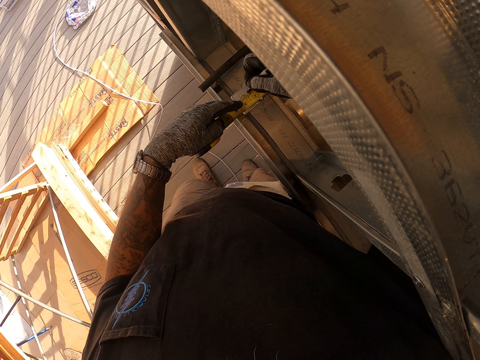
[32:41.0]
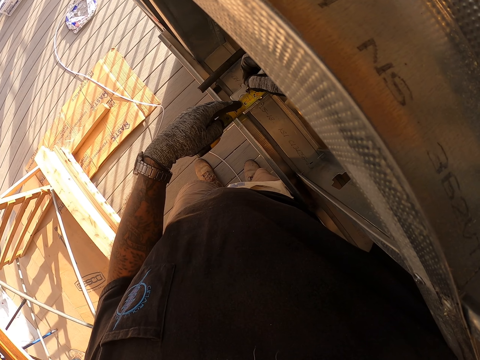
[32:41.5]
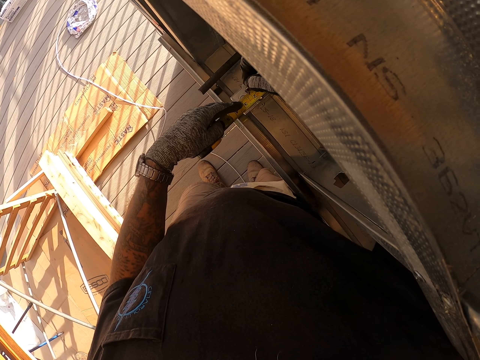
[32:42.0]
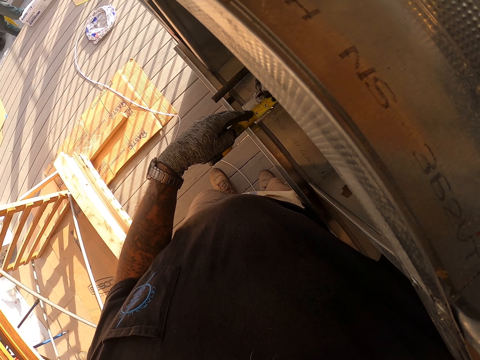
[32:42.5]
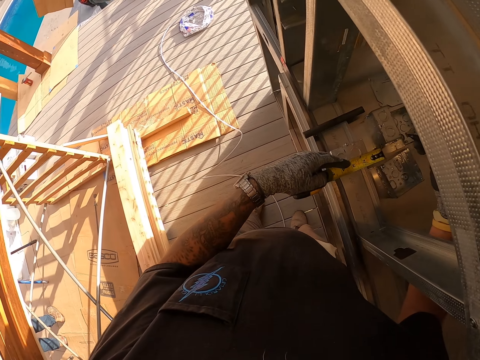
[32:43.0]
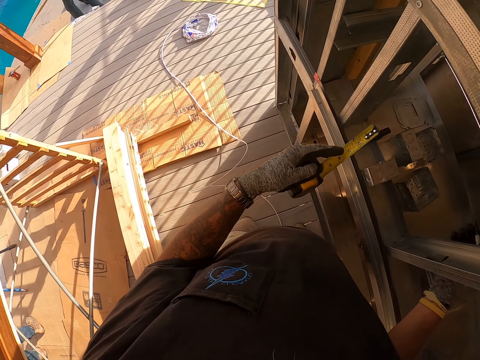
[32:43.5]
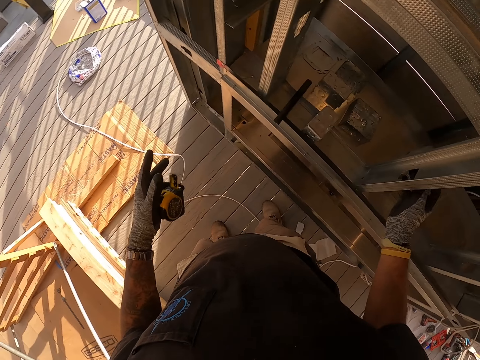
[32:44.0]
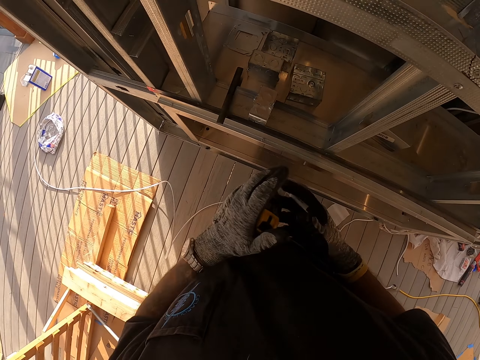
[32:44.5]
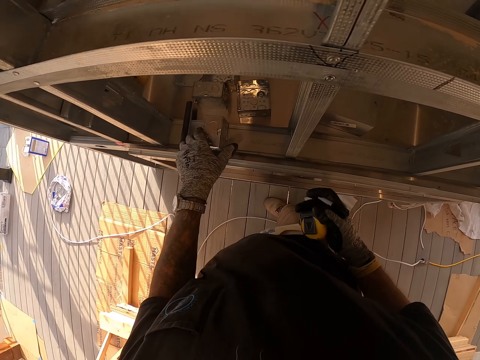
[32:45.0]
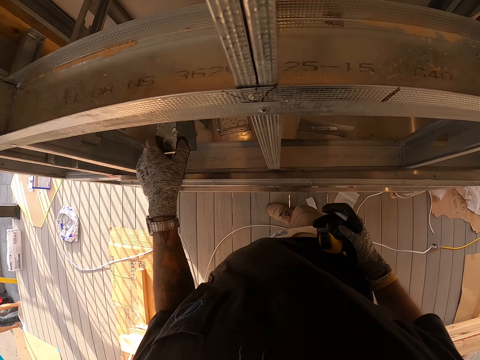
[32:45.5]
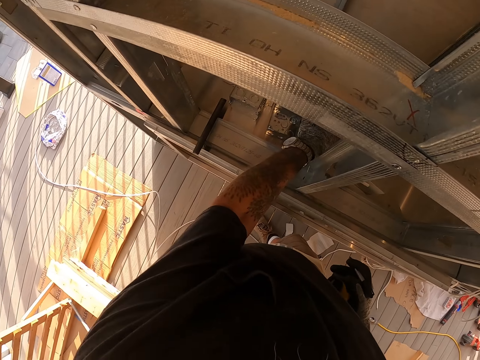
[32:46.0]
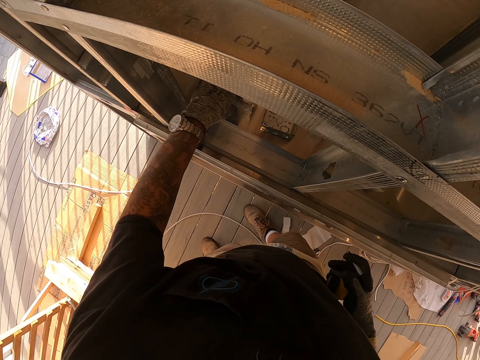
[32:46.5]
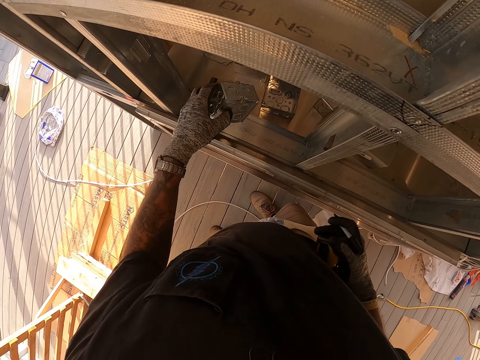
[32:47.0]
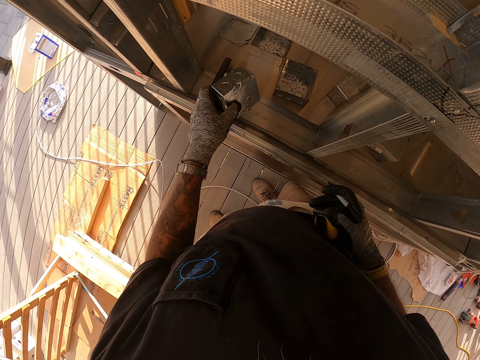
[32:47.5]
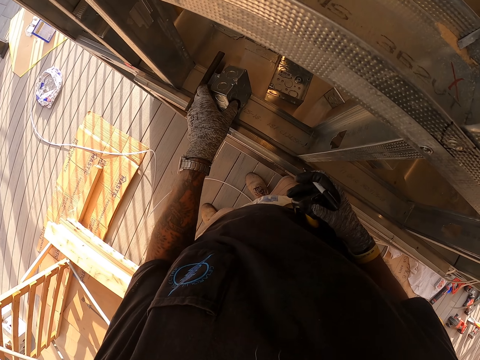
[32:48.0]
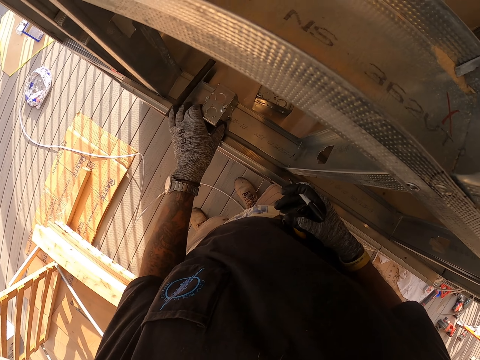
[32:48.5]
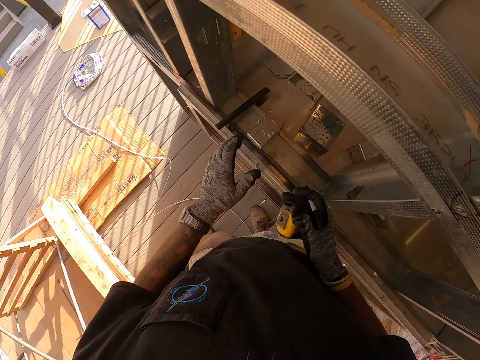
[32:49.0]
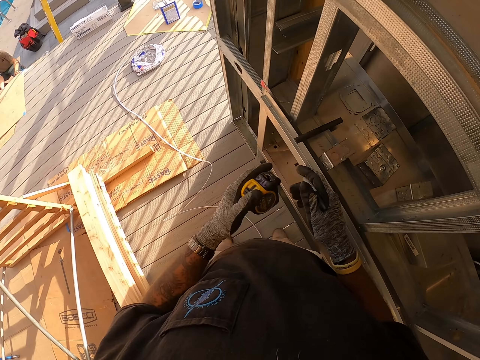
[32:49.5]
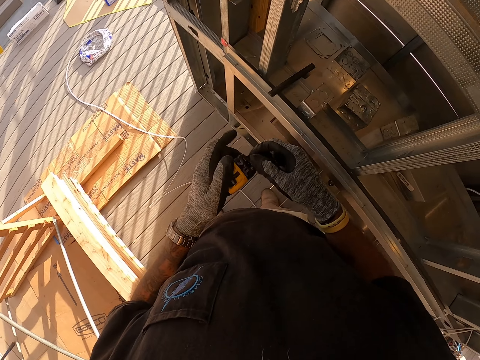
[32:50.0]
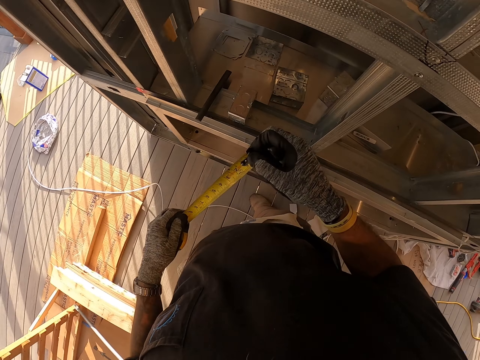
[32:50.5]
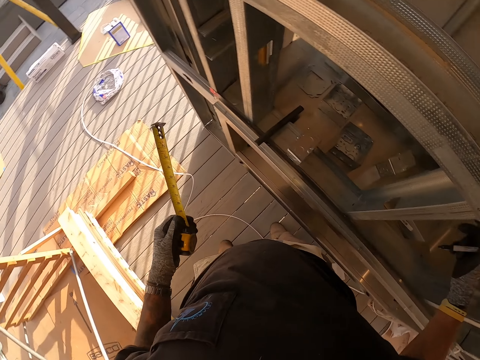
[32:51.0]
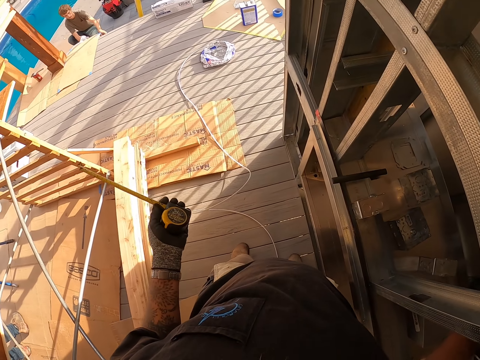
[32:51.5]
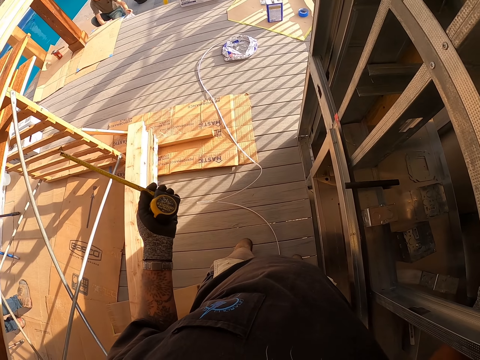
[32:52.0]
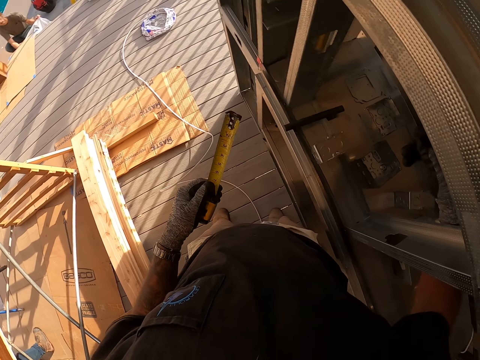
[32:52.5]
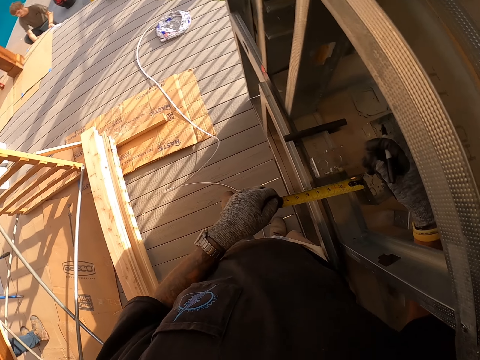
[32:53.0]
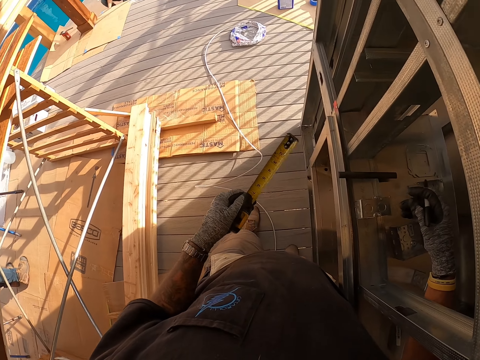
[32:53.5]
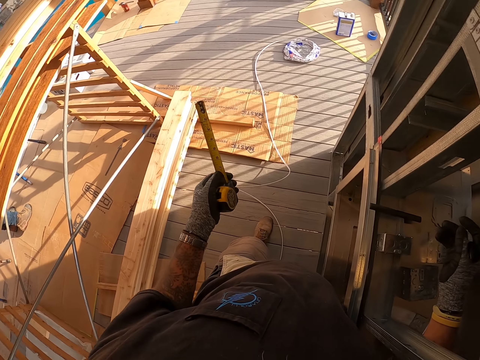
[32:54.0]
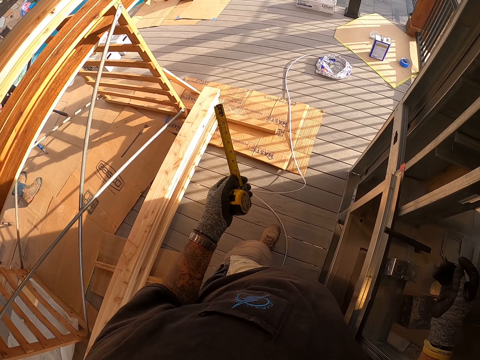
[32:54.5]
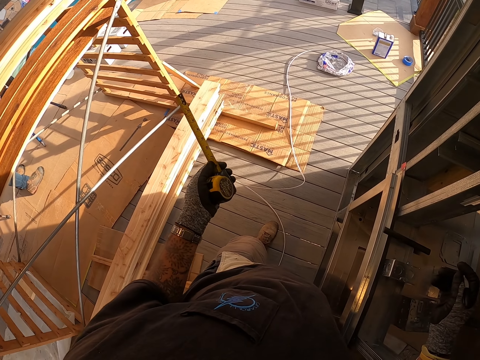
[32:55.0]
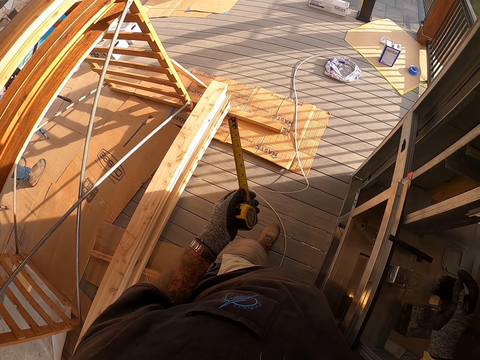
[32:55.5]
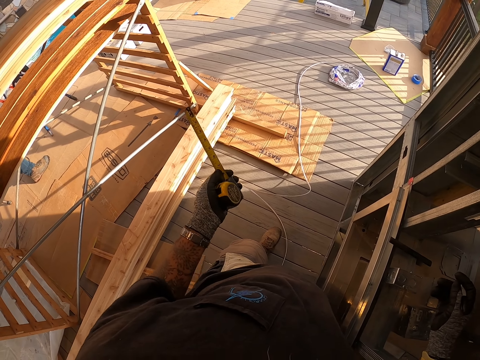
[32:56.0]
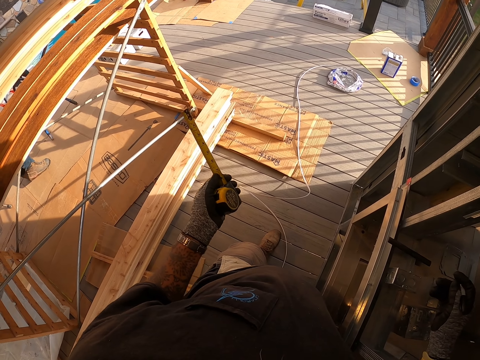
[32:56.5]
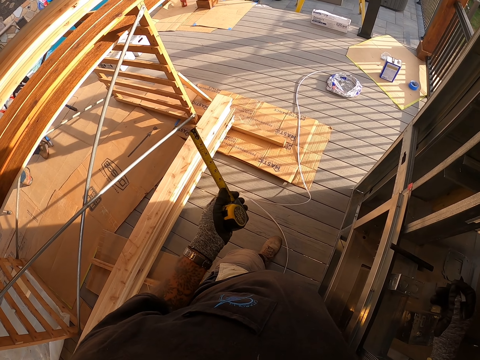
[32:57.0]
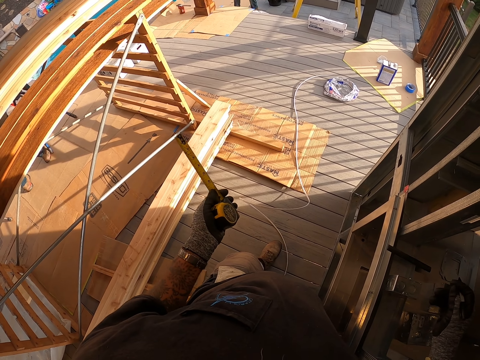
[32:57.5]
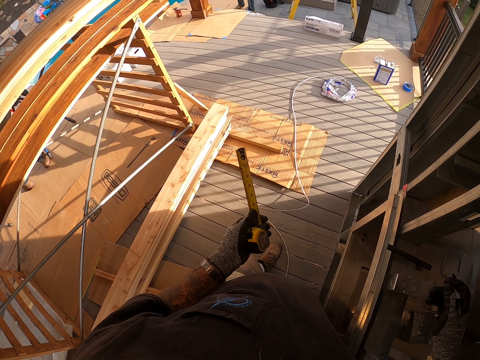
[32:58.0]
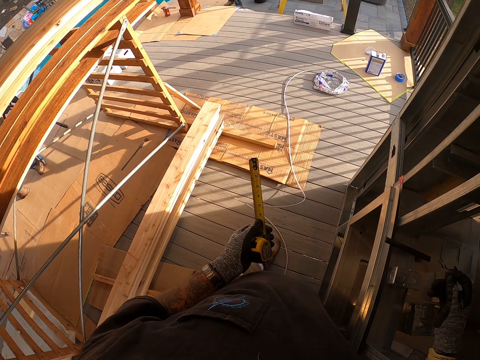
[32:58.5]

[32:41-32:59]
The camera wearer moves the left hand. They lift the tape measure. They return the measuring tape inside. They hold the tape measure with the right hand. They pick up the metal box with the right hand. They move the metal box. They place something aside. They pick up another metal box with the left hand. They put down the metal box. They stare at something. They hold the tape measure with the right hand. They open the tape measure. They move the left hand. They look around. They stare at the measuring tape. They move the left hand.

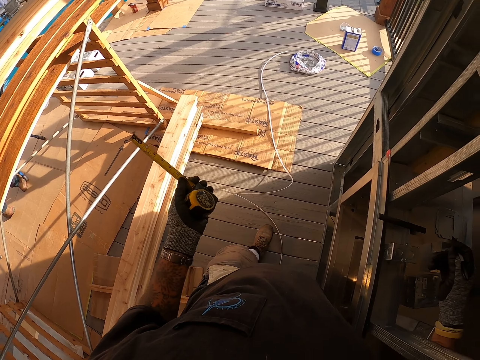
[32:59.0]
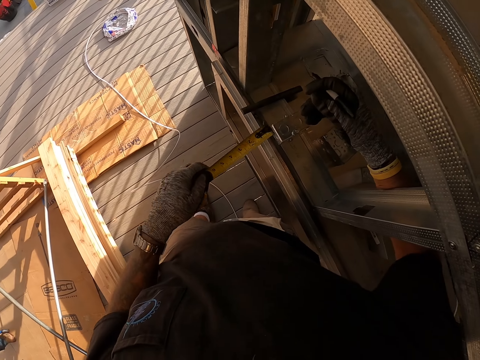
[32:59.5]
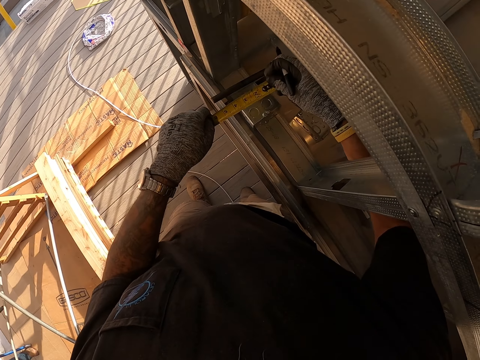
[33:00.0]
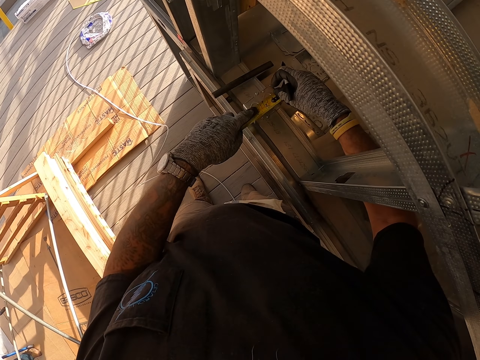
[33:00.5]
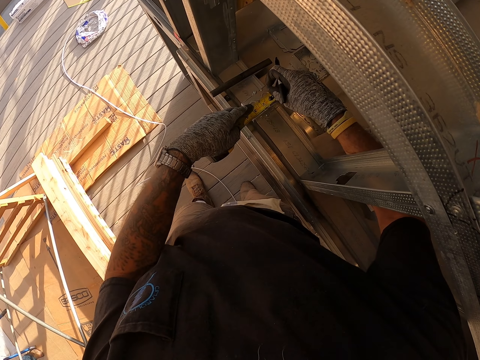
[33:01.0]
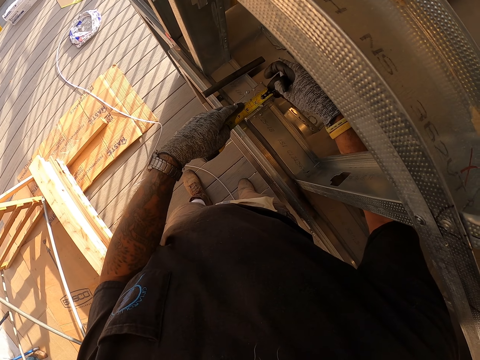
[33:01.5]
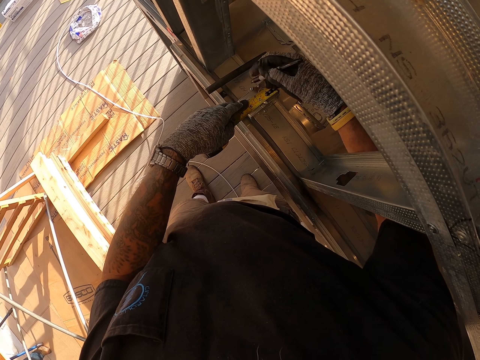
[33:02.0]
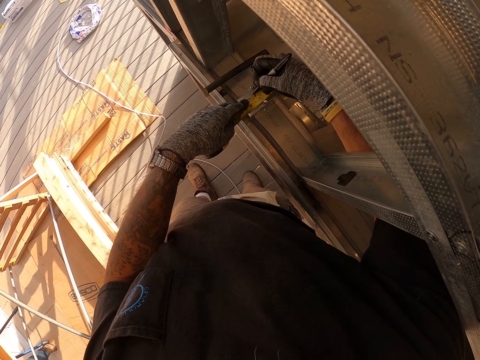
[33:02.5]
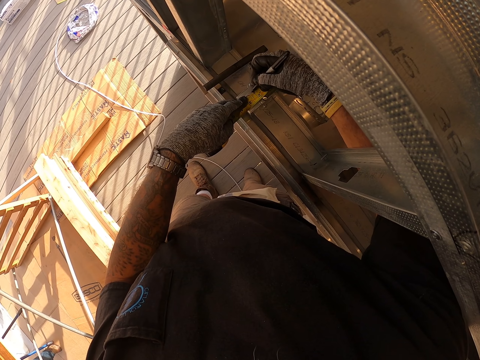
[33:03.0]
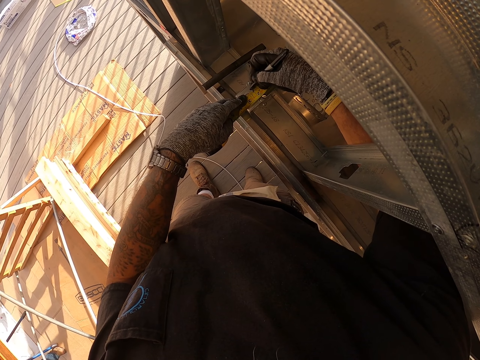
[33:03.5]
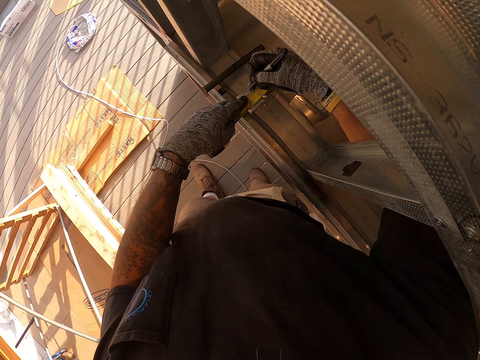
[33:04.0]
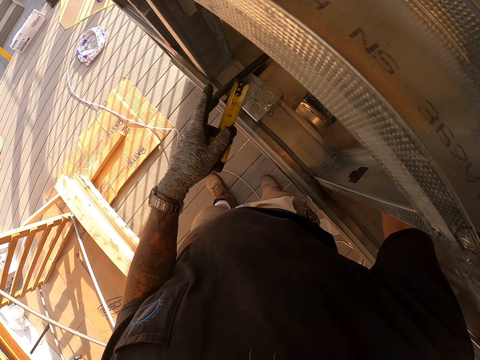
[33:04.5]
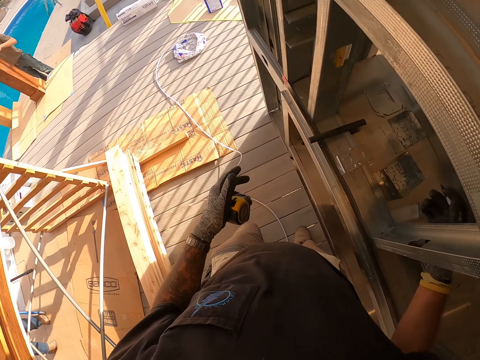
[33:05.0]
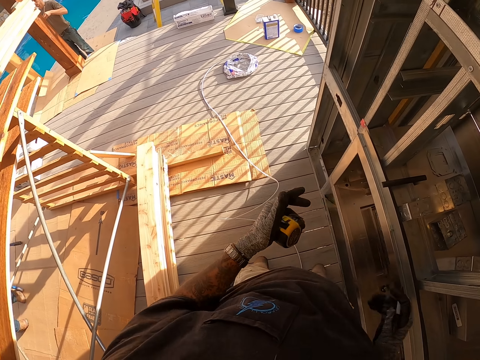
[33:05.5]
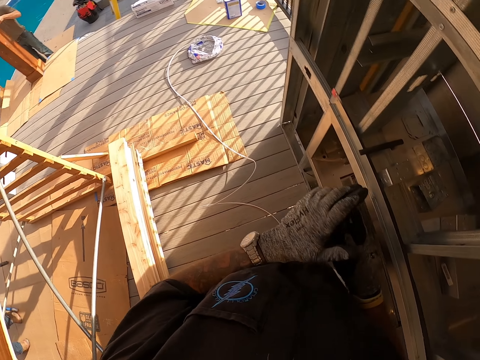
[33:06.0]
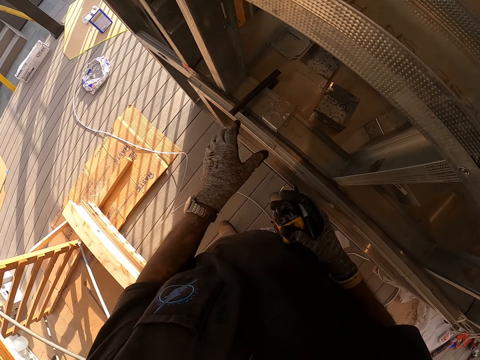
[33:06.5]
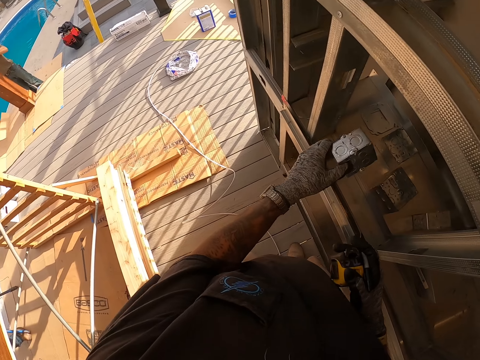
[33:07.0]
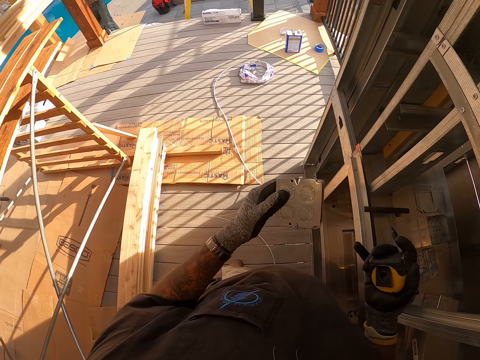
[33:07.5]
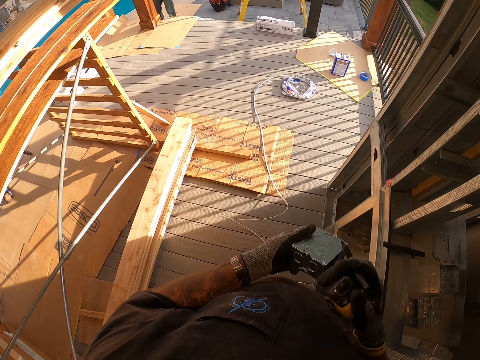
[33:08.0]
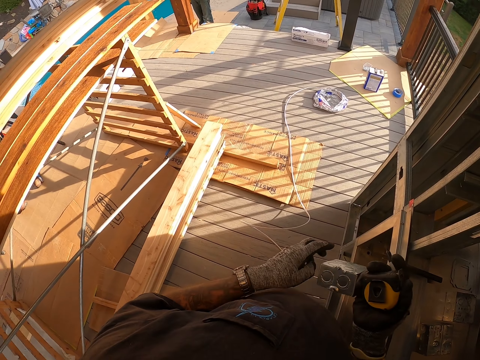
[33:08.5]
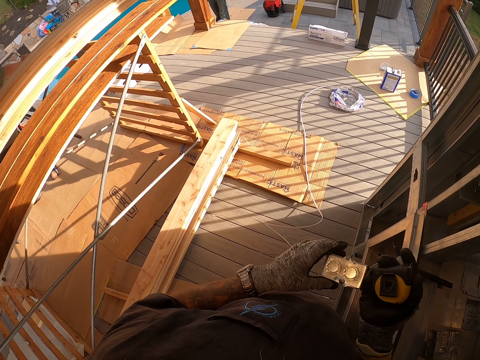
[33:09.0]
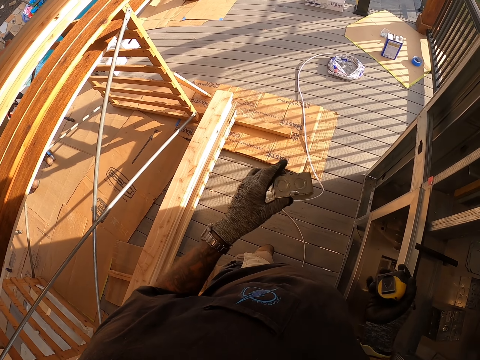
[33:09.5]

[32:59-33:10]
The camera wearer looks around. They place the tape measure on the metal box. They mark the metal box with a pen. They return the measuring tape inside. They lift the tape measure. They hold the tape measure with the right hand. They hold something with the left hand. They lift the metal box. They look at the metal box. They hold something with the right hand. They hold something with the left hand.
